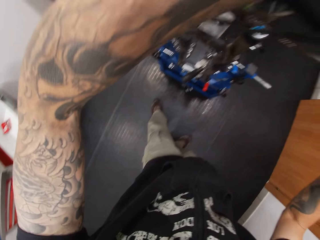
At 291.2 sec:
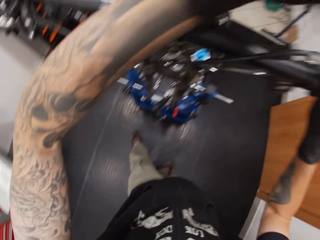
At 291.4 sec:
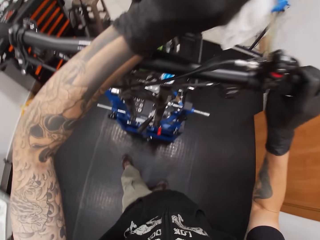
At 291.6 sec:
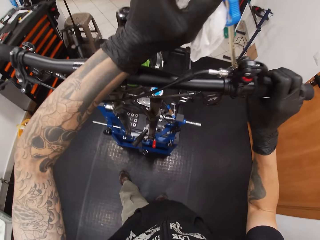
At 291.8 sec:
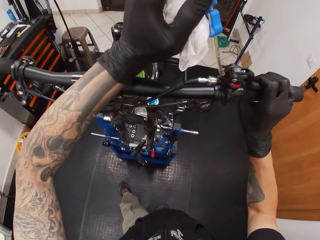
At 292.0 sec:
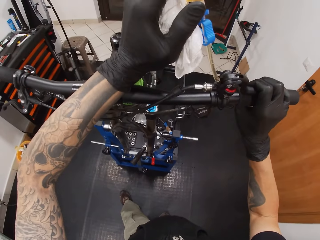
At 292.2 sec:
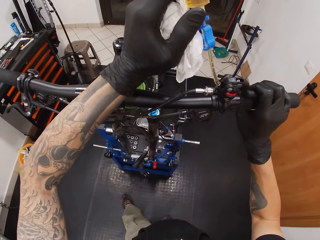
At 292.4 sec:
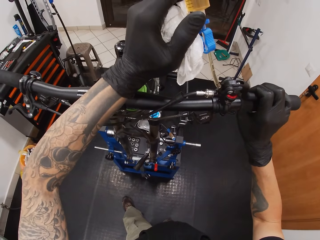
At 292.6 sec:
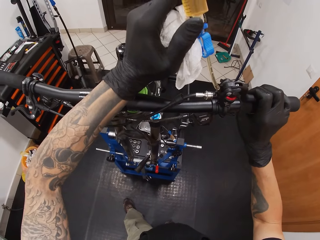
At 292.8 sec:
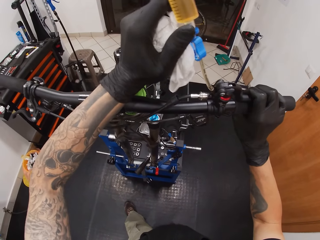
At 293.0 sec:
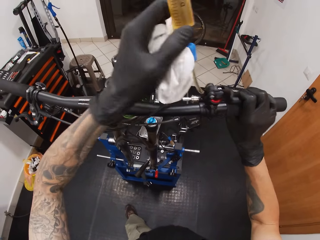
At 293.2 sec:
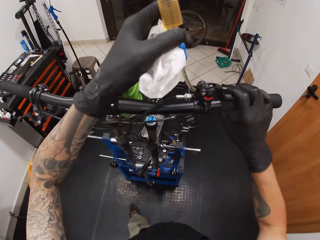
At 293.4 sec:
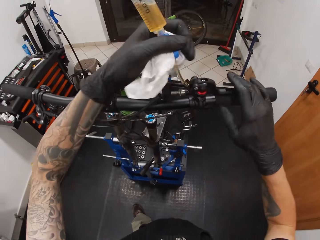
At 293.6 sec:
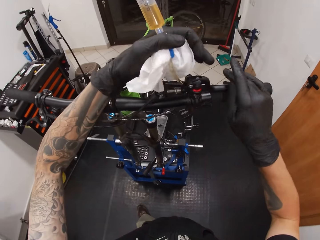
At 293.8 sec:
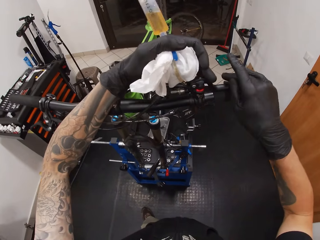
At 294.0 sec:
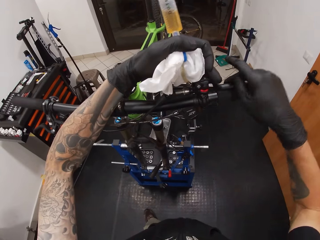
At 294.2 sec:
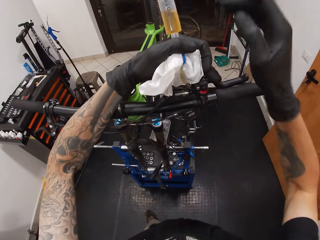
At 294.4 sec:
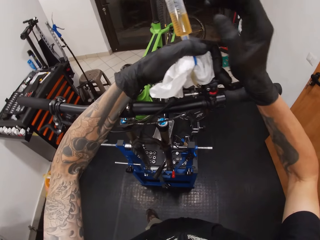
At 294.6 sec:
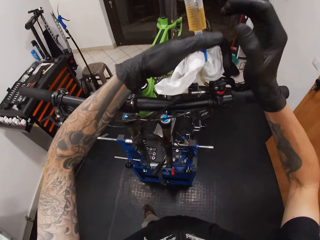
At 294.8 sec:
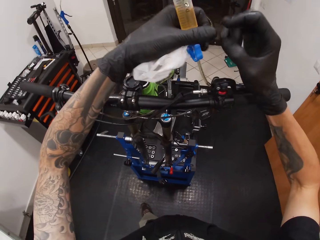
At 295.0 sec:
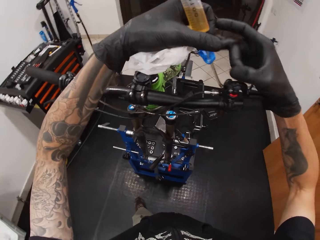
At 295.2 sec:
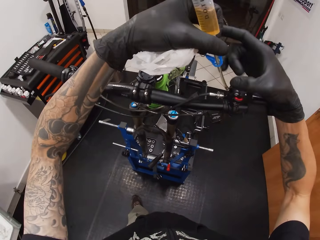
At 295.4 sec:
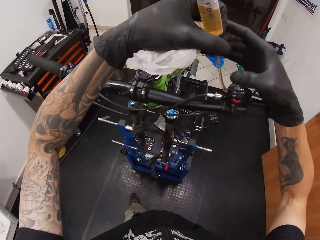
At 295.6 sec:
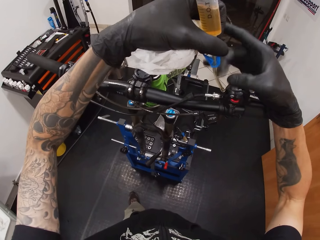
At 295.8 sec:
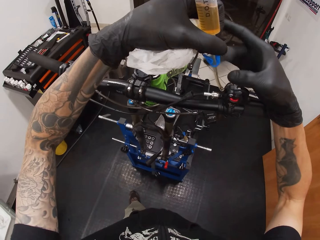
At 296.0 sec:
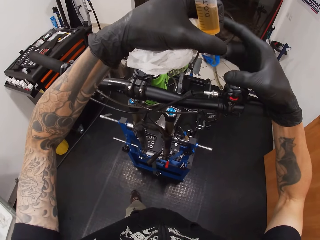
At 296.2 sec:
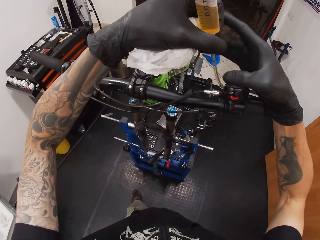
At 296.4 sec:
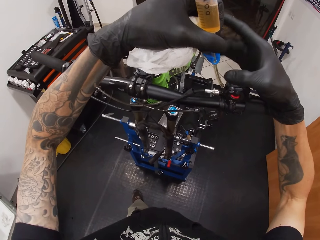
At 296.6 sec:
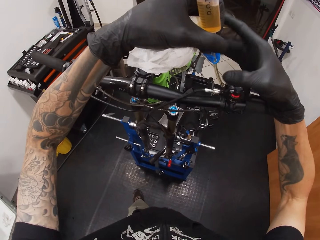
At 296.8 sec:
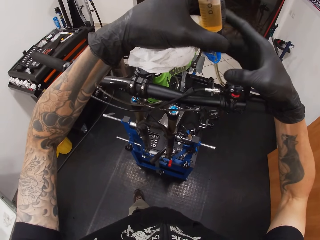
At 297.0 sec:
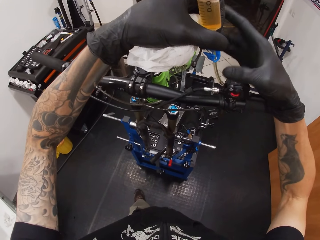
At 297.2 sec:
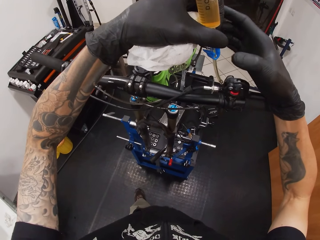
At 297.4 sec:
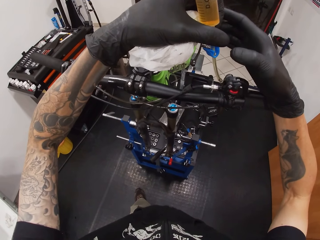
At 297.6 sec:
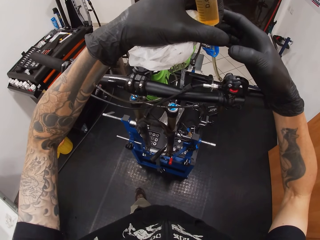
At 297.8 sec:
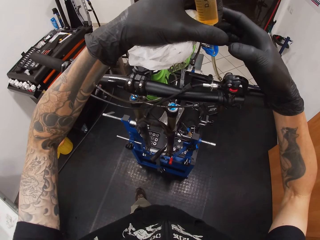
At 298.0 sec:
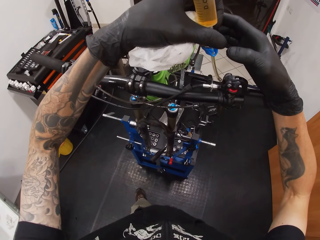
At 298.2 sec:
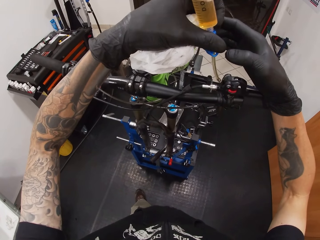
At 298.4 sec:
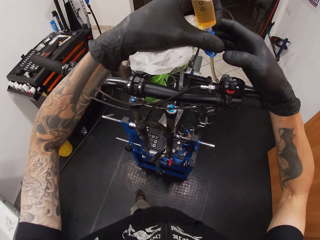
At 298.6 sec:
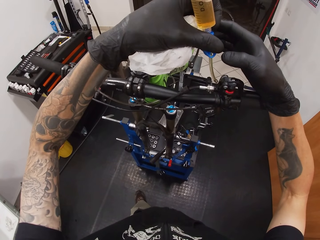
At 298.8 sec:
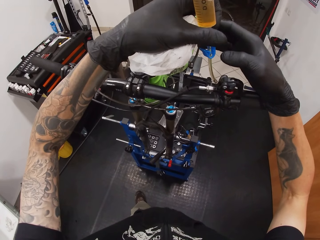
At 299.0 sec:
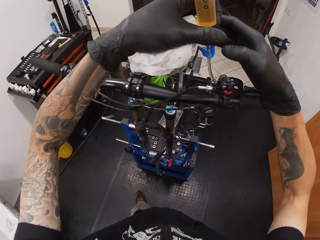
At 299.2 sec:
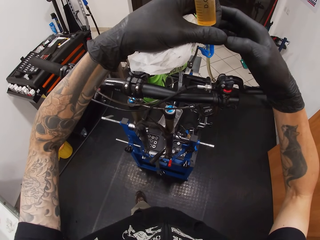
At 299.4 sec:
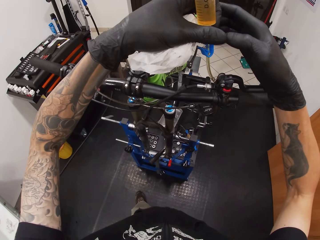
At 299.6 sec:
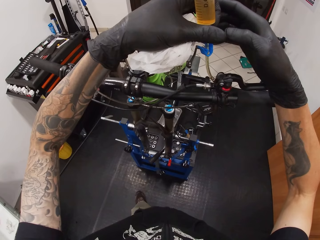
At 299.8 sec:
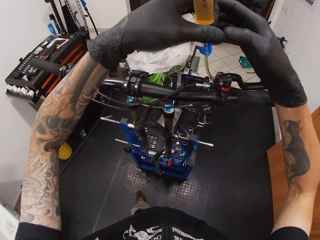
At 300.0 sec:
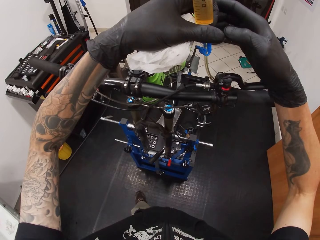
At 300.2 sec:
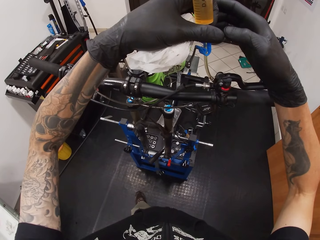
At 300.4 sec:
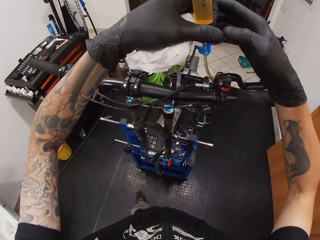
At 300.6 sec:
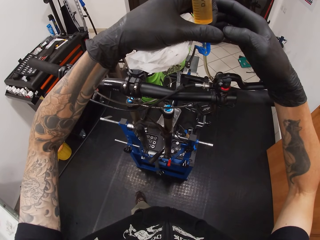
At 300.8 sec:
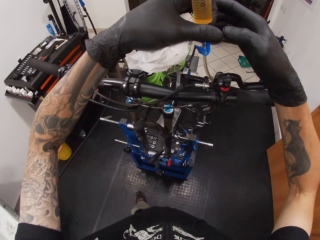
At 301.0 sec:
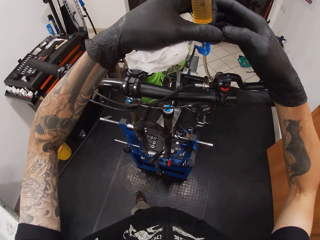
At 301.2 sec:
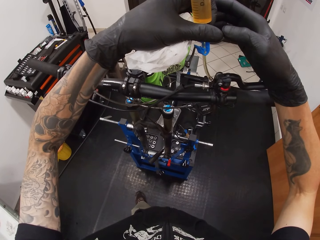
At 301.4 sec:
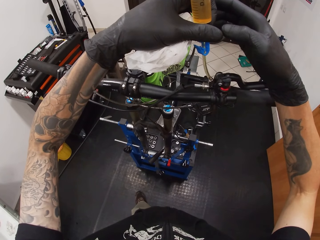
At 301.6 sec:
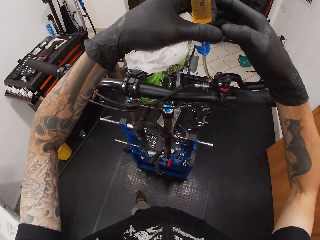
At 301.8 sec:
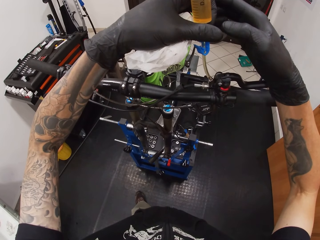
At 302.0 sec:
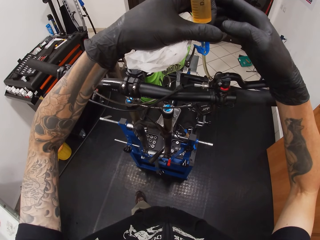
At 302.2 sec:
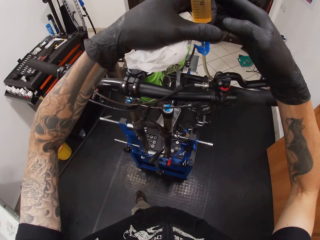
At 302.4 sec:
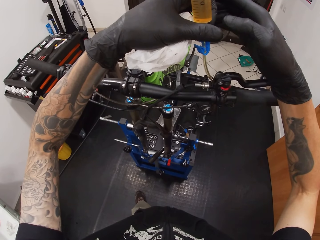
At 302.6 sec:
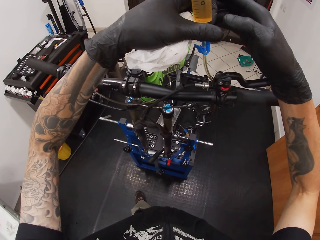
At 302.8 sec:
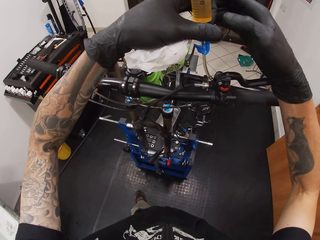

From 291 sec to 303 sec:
The camera wearer touches the bicycle brake hood with his left hand. He hits the oil syringe with his right hand. He puts liquid in the bicycle.

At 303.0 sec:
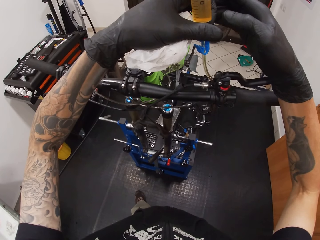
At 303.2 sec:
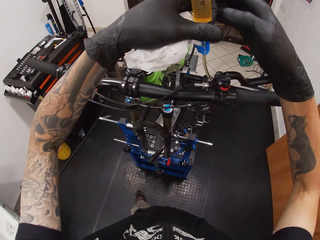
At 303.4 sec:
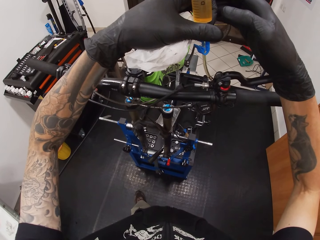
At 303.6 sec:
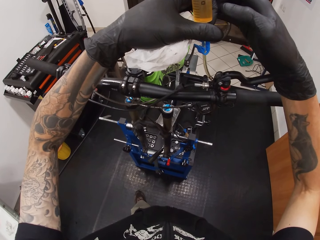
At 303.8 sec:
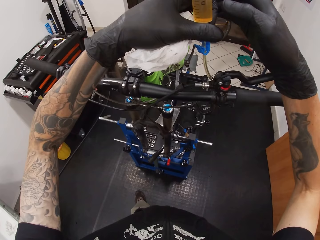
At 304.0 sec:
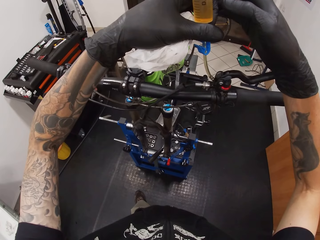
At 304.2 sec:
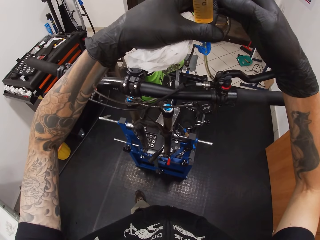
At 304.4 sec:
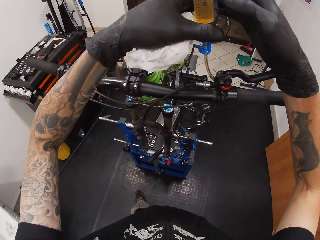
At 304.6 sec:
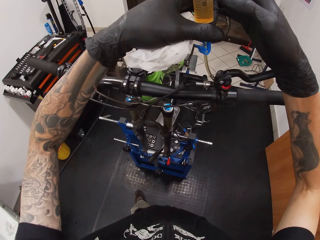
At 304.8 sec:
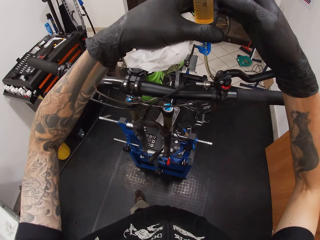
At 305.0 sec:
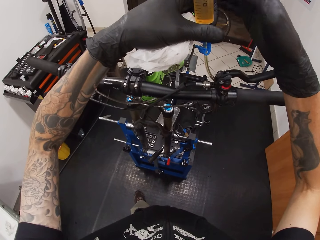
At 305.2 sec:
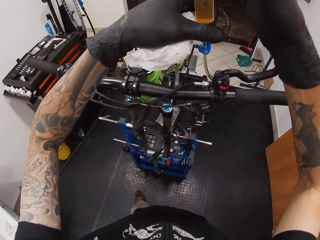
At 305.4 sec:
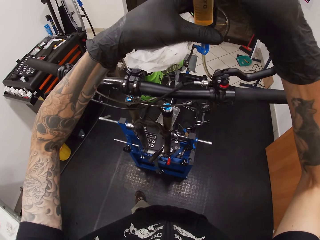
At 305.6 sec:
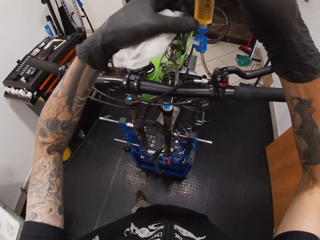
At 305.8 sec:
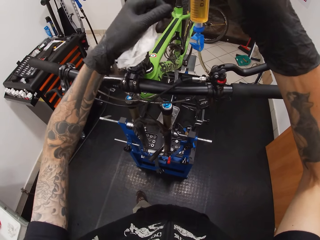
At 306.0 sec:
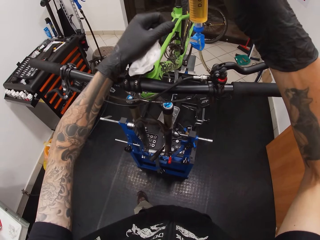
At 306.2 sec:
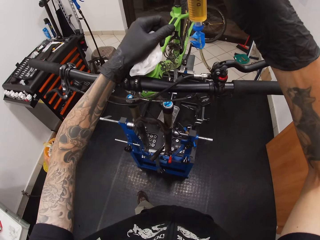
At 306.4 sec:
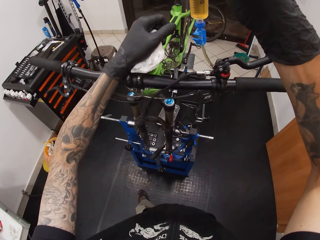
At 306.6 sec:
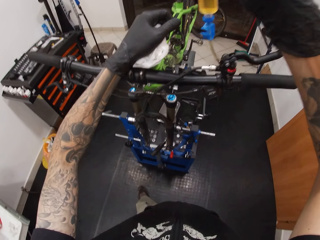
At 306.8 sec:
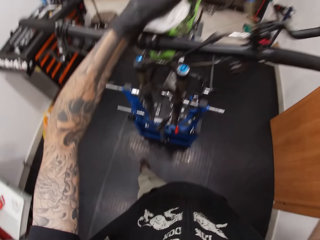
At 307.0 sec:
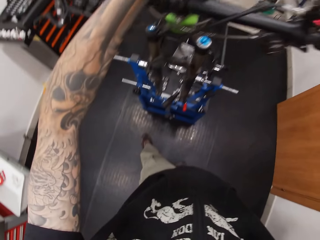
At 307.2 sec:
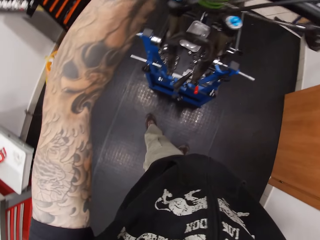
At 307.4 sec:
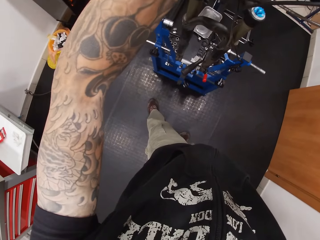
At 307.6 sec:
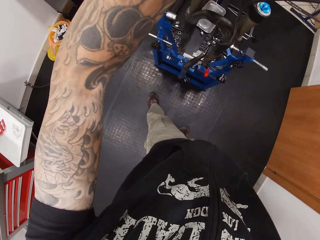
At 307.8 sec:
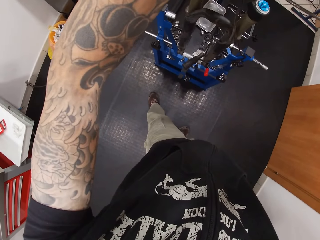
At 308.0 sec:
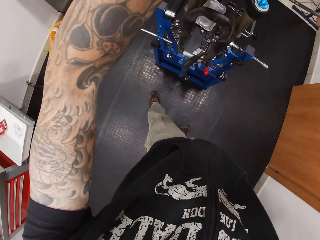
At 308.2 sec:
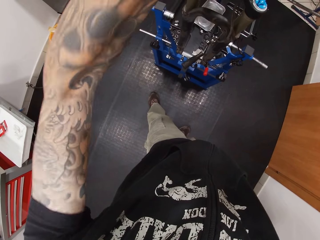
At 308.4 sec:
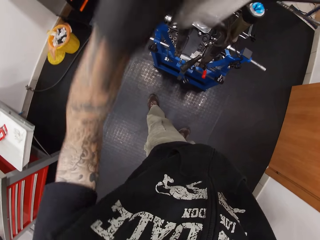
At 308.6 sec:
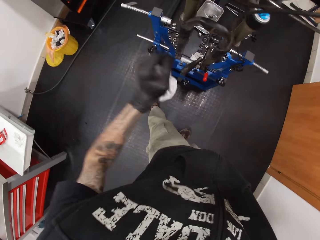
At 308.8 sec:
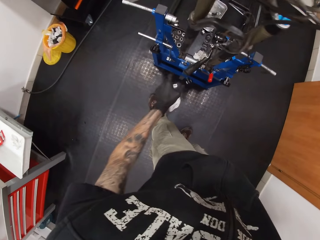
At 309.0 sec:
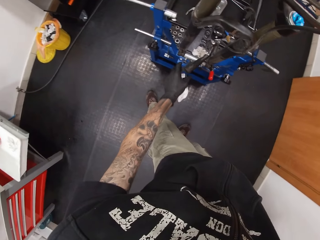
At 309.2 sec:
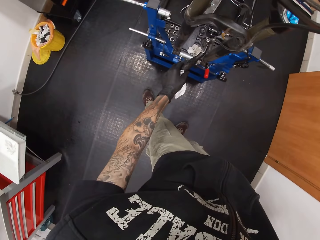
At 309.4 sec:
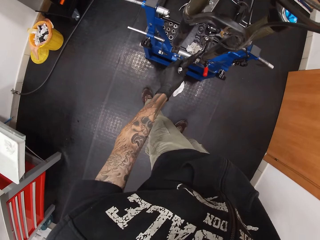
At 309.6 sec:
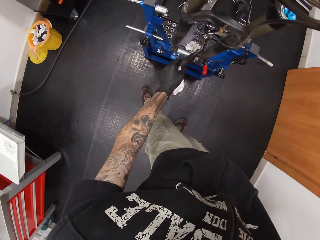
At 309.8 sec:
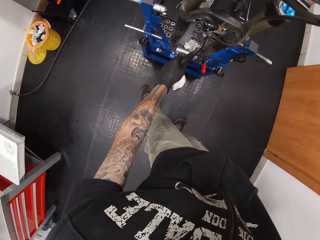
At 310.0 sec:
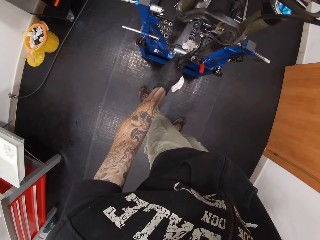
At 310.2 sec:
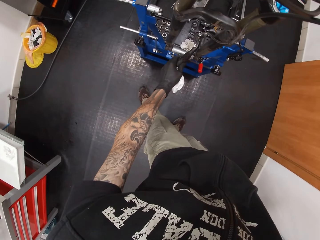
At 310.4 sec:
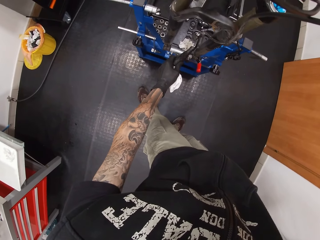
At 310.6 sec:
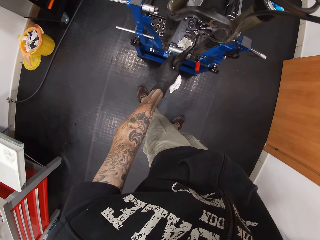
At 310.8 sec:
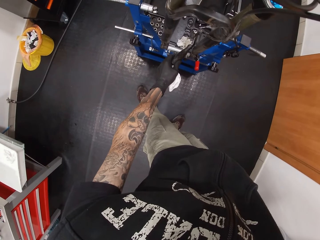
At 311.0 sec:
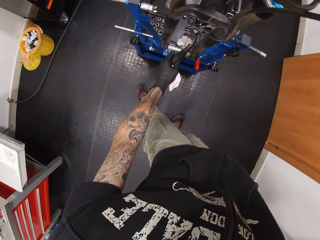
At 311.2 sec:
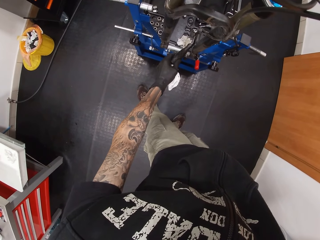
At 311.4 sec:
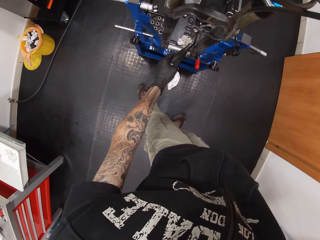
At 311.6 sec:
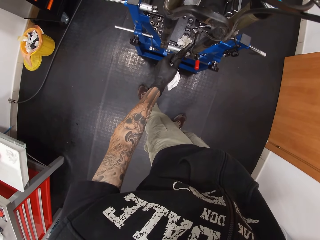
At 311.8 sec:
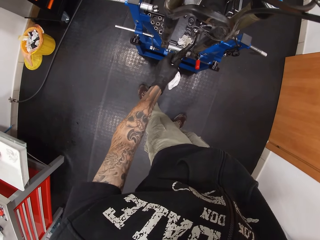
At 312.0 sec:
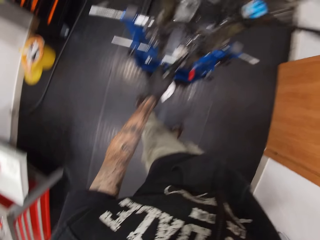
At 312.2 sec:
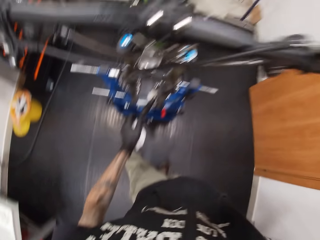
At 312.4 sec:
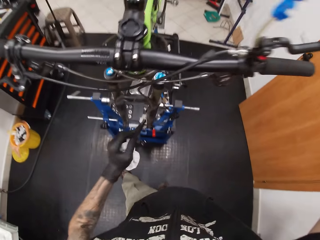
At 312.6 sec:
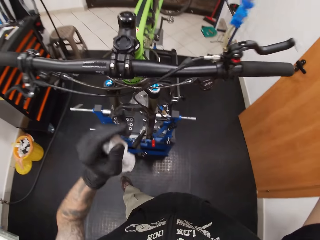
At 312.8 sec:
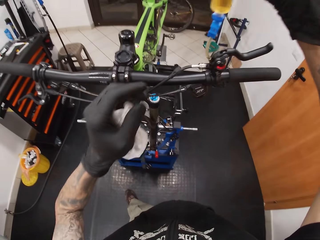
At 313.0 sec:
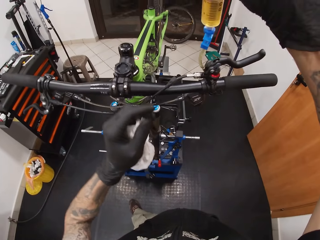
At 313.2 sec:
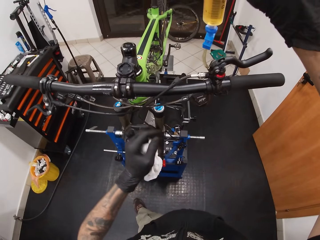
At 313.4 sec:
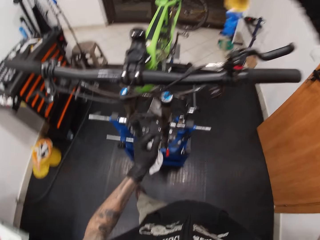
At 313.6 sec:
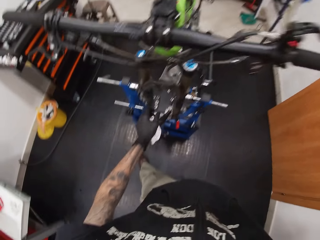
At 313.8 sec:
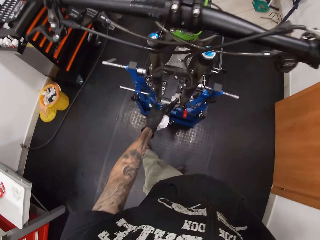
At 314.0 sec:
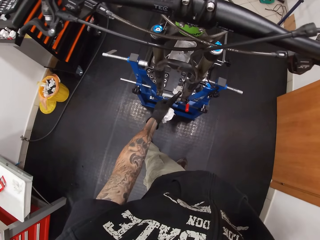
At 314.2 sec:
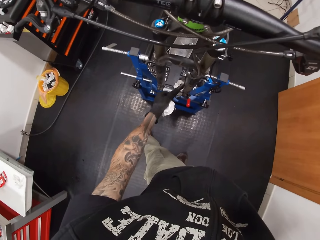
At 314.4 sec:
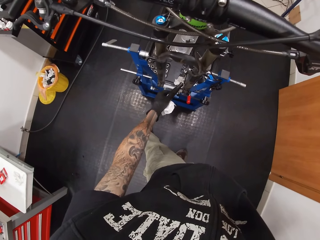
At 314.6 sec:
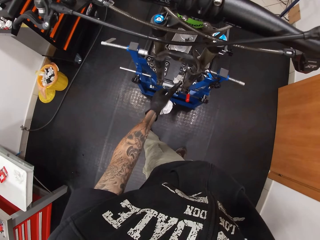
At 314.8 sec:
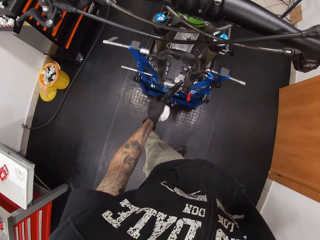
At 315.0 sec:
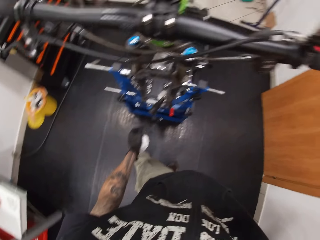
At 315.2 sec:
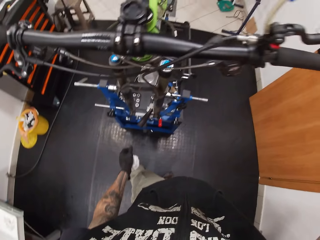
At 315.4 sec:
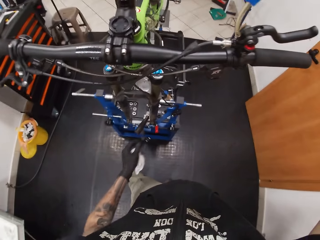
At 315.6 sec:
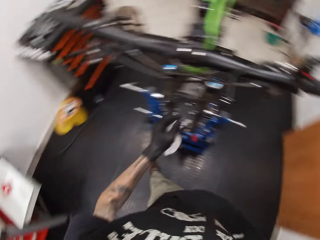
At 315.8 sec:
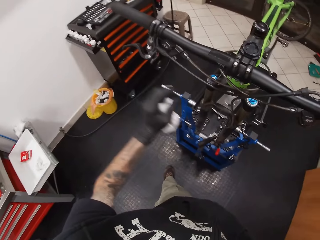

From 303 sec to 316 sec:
The camera wearer touches a turner on a work bench with his left hand. He touches the bicycle. He moves the spatula on the work bench with his left hand.
